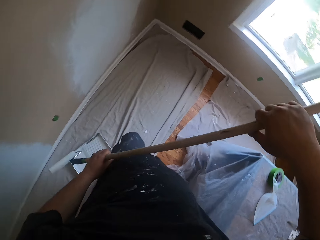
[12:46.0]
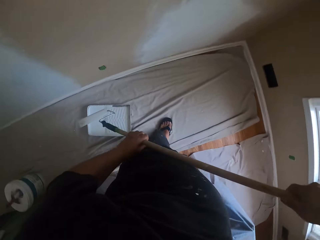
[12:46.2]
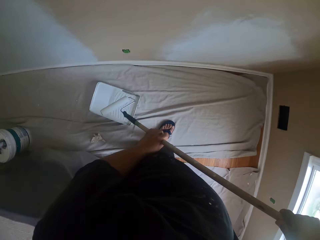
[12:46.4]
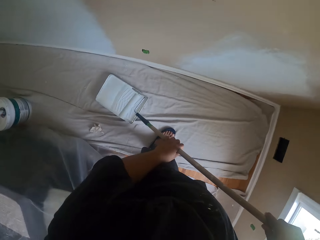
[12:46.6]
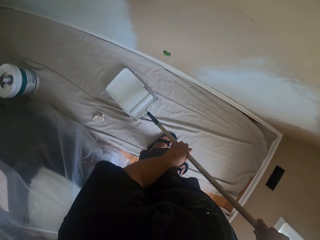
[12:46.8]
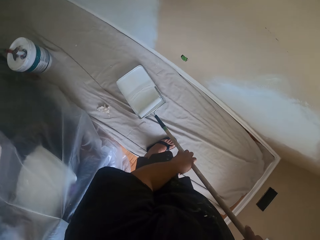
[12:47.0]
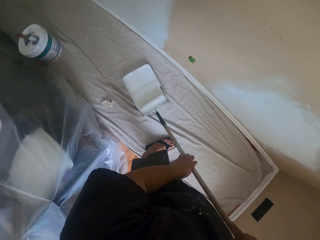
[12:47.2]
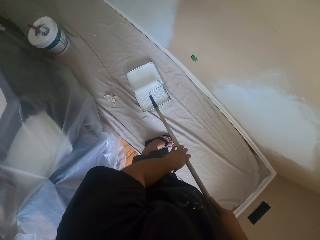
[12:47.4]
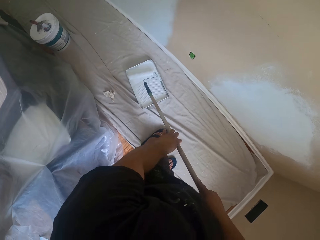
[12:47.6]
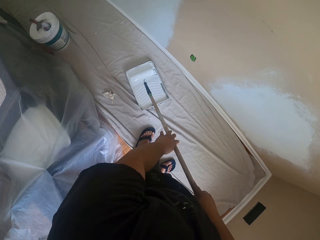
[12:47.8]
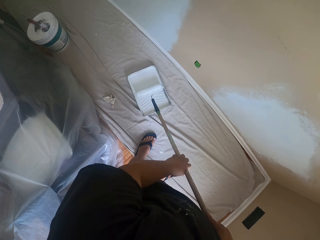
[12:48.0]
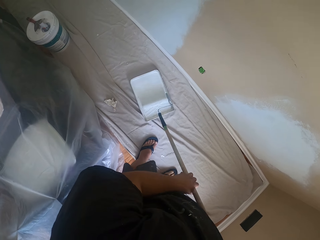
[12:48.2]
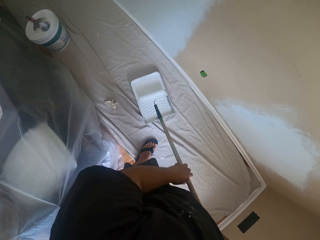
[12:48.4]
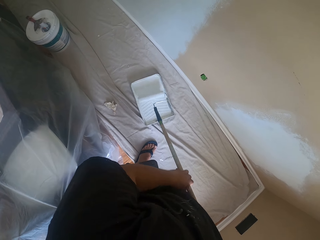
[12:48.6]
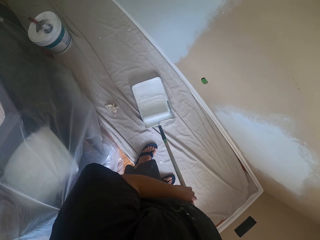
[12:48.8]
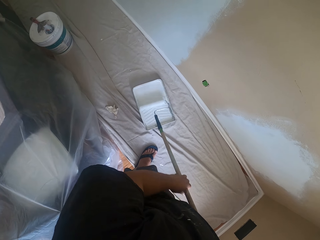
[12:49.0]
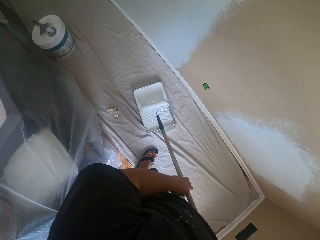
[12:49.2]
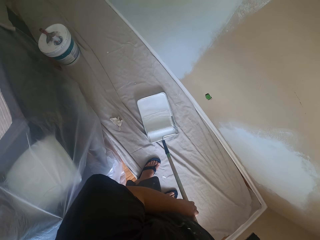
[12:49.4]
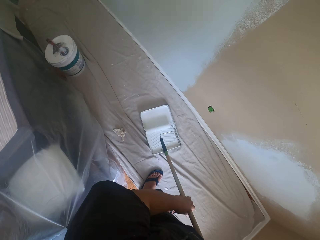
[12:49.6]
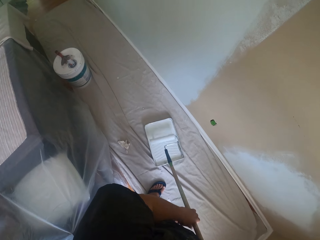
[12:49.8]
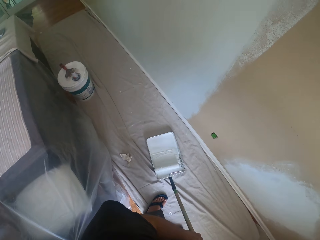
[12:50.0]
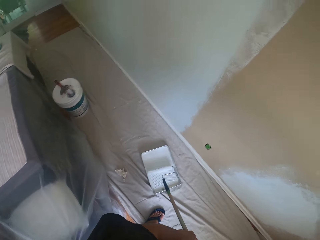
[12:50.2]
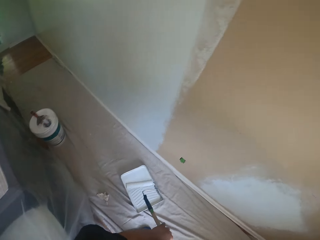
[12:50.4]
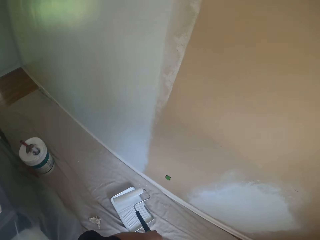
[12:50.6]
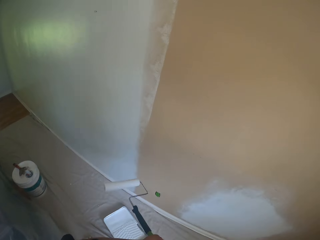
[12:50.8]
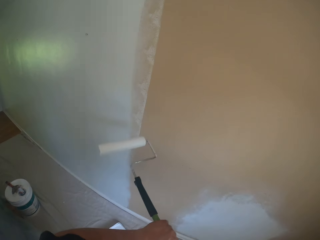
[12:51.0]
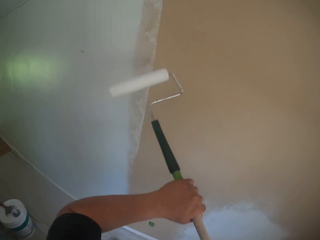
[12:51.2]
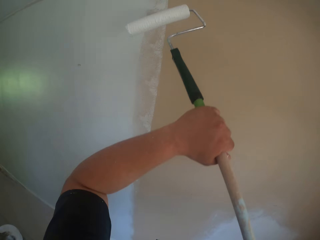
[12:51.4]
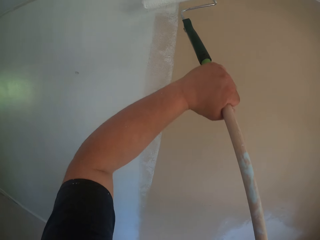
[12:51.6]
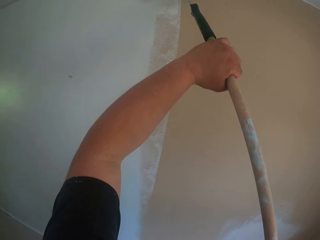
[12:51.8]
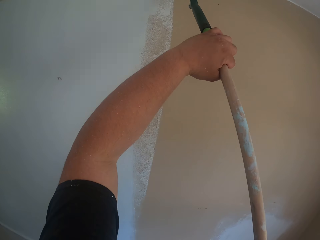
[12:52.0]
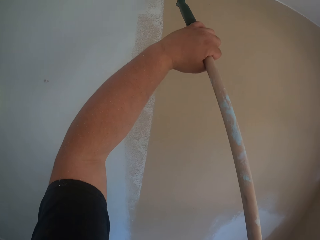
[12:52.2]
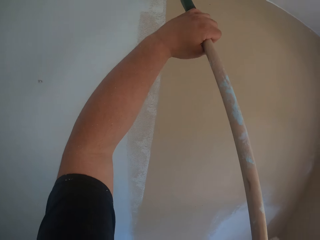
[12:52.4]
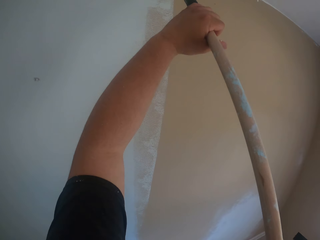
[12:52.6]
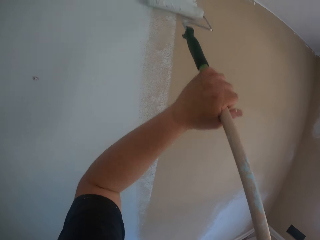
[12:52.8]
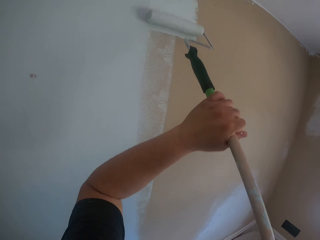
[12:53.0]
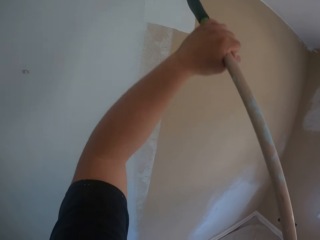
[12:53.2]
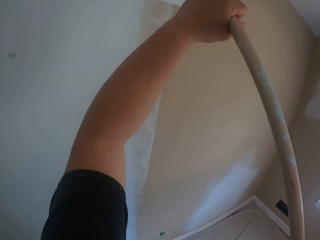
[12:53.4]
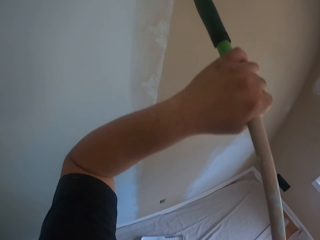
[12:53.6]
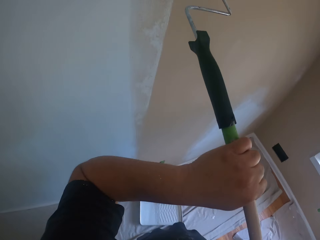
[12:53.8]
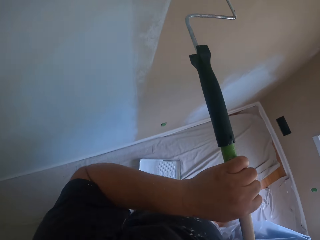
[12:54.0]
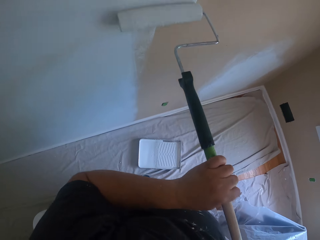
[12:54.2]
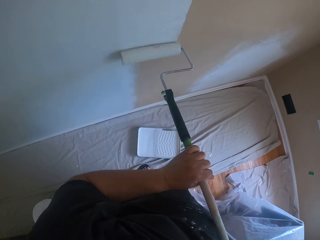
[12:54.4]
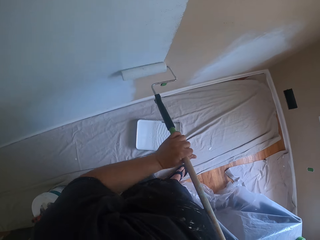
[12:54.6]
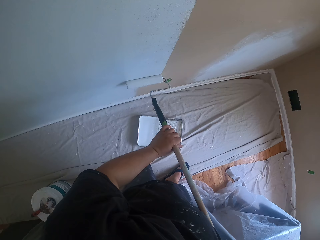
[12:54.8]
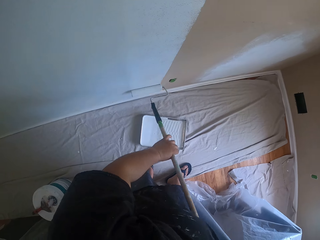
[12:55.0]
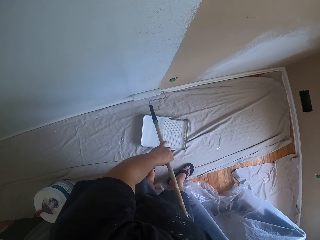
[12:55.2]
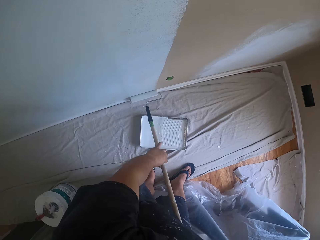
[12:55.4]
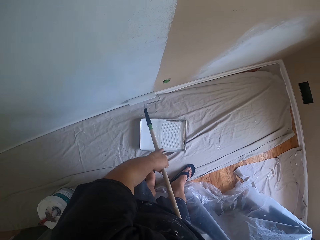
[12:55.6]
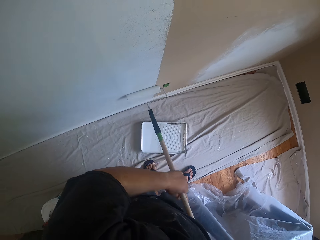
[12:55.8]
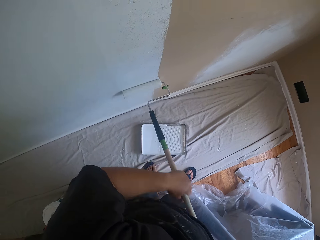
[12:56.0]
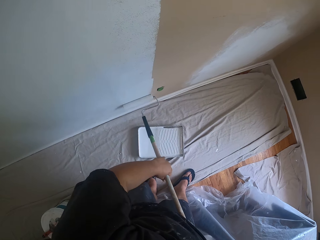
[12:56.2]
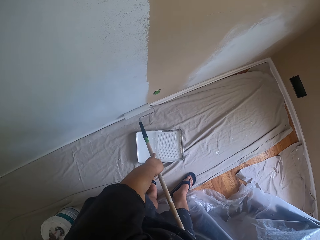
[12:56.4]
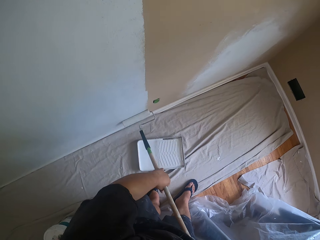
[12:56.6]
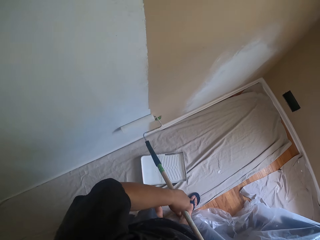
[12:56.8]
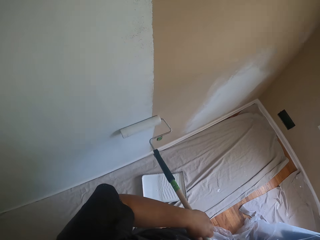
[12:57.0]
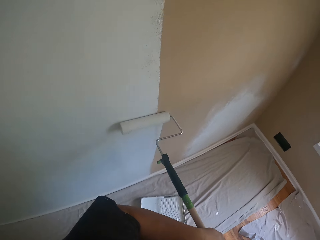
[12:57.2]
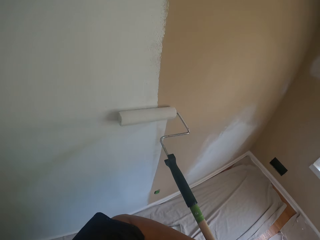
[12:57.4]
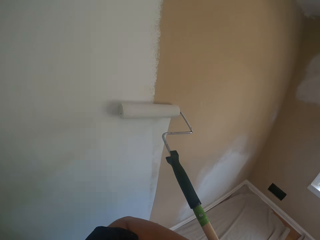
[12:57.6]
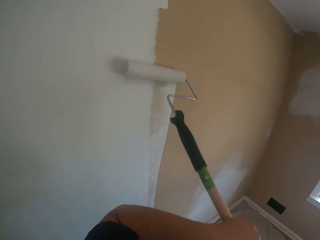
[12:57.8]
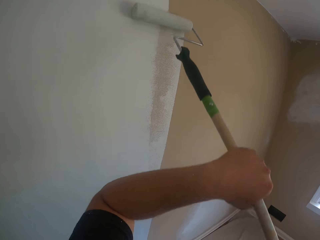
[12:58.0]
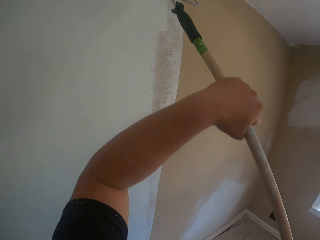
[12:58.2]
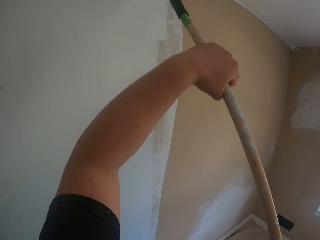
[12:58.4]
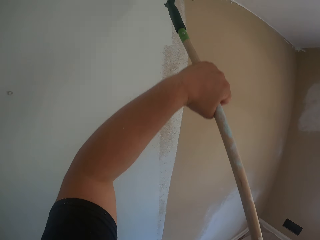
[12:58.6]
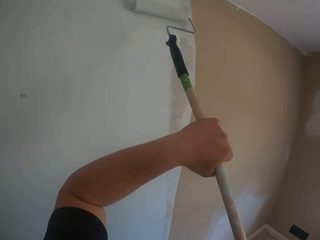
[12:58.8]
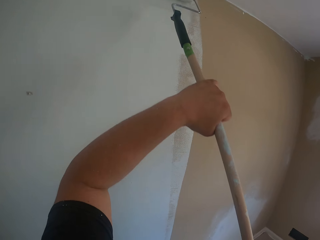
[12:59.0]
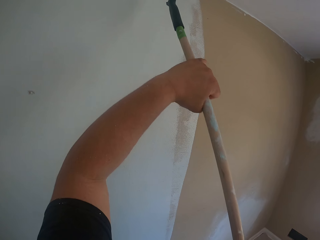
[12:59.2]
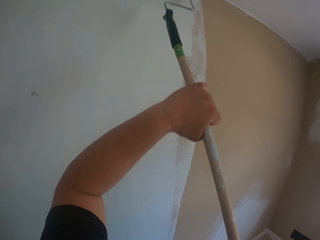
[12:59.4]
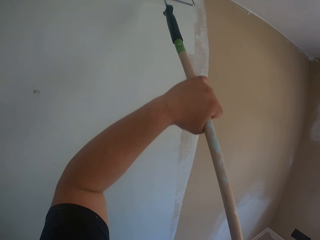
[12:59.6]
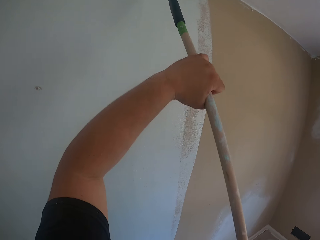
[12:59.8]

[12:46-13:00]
The camera wearer dips the brush in paint. They roll the roller brush inside the paint container on the floor. They paint the wall with the roller brush.

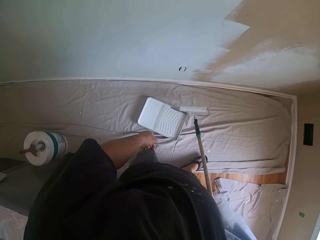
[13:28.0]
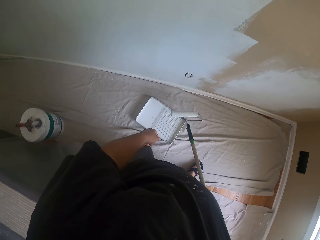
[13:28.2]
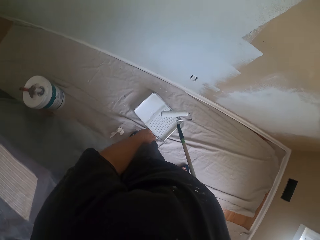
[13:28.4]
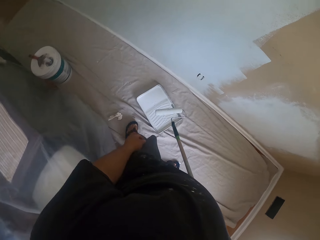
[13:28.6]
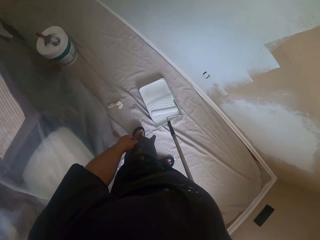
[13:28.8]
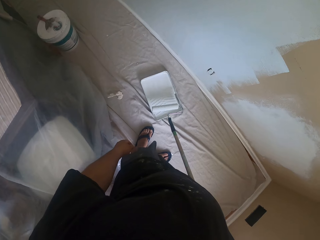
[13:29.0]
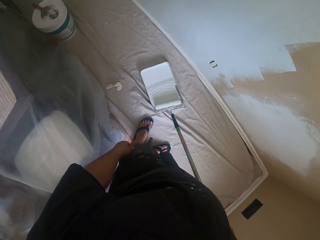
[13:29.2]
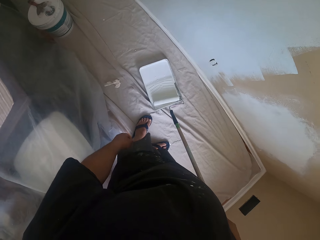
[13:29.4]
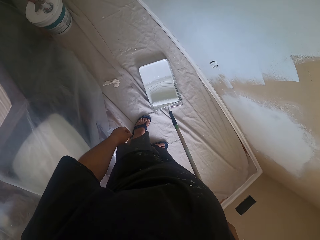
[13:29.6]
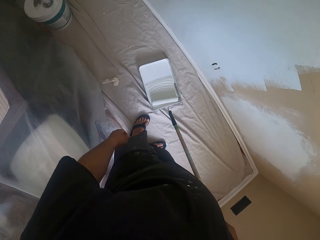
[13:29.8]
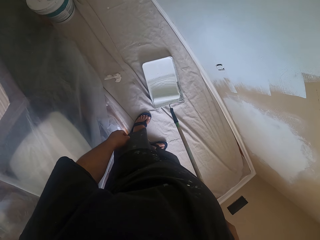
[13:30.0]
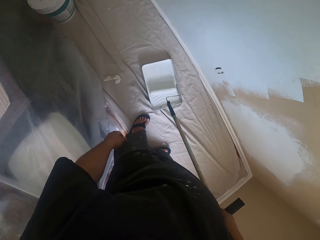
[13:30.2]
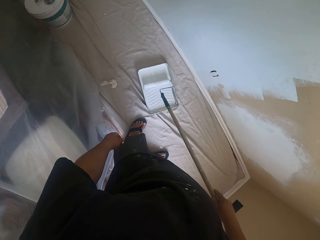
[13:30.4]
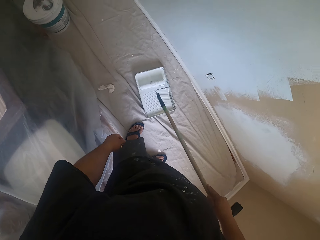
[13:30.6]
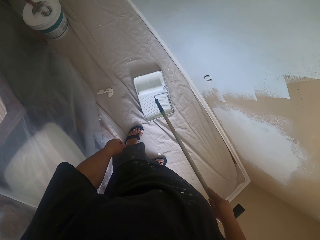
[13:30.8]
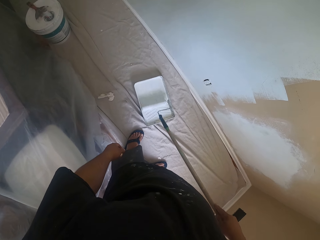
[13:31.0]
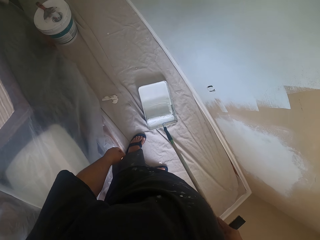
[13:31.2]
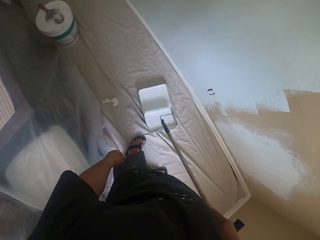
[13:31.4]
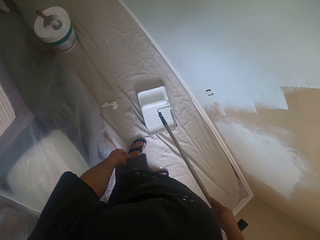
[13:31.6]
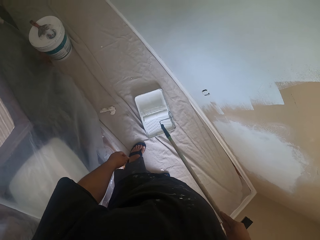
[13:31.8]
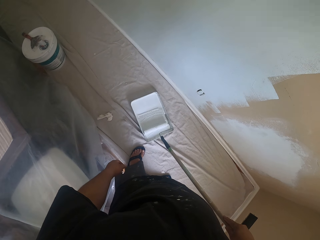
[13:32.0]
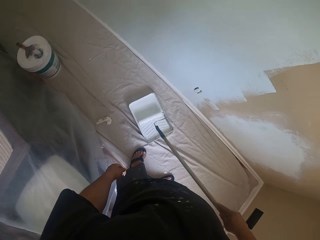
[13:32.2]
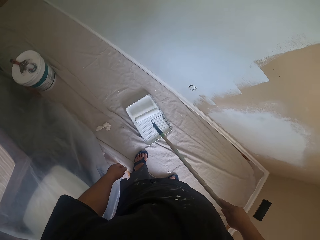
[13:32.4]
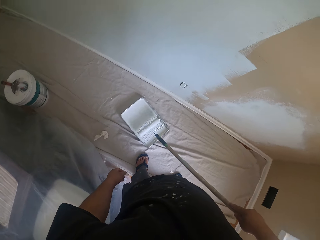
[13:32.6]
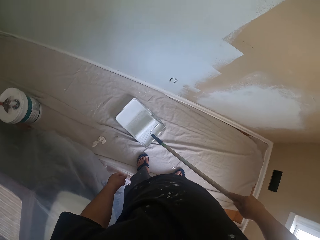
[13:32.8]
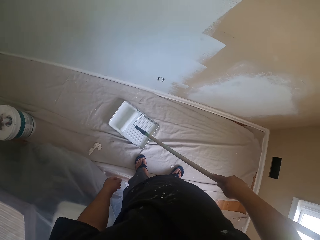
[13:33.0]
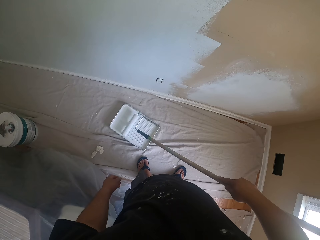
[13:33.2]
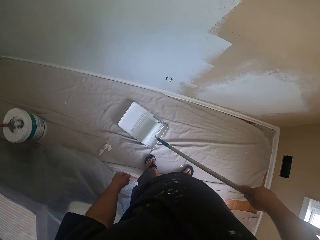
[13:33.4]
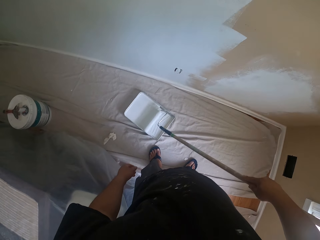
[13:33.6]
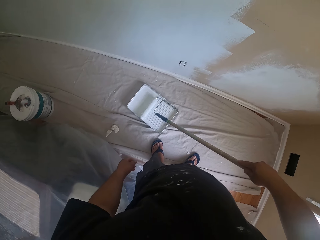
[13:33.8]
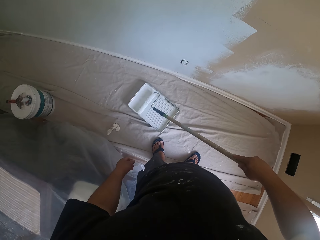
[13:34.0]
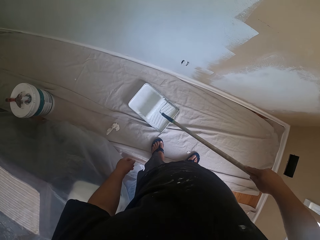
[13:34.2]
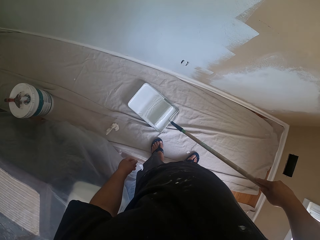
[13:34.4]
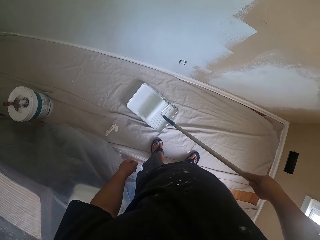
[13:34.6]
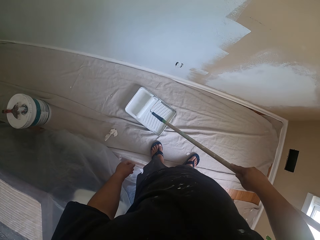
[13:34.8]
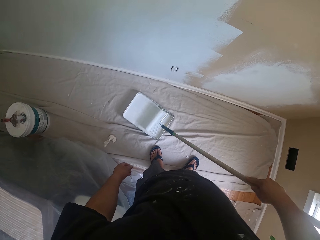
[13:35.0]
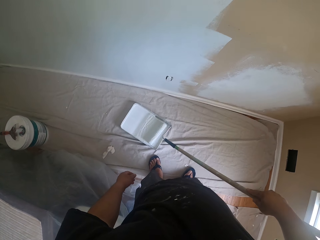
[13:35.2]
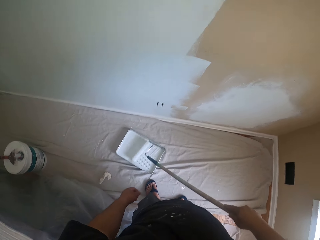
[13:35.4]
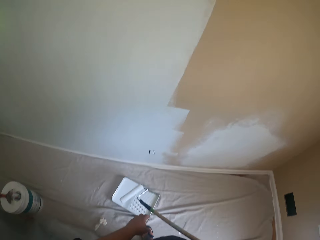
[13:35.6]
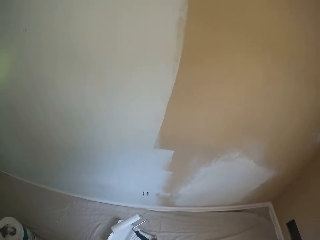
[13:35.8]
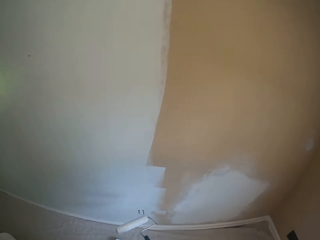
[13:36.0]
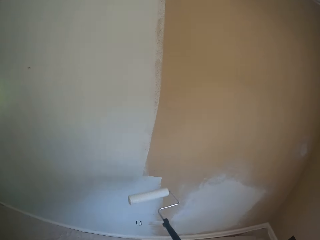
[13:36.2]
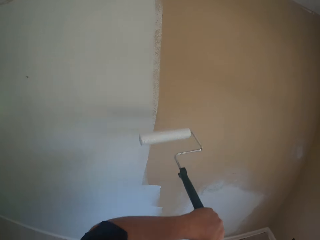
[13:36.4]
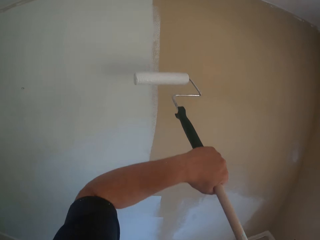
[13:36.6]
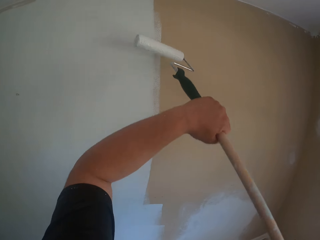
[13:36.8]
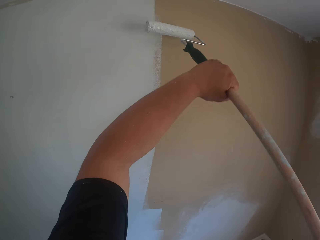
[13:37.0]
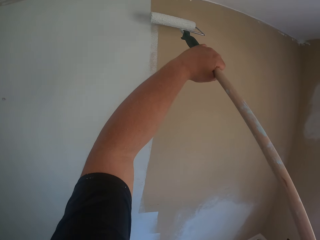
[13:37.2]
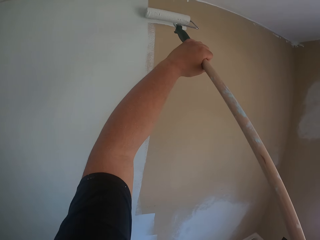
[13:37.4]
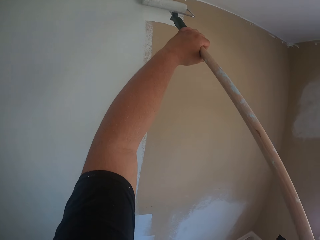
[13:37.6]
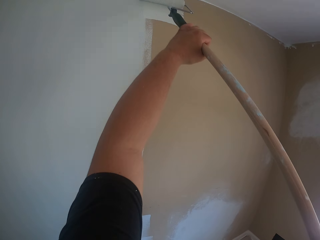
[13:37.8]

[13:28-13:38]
The camera wearer rolls the roller brush inside the paint container on the floor. They dip the brush in paint.
